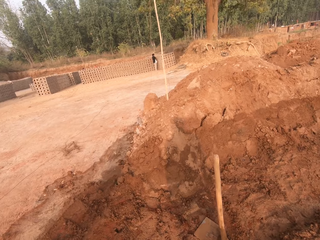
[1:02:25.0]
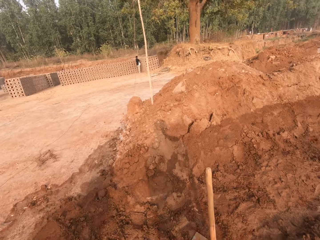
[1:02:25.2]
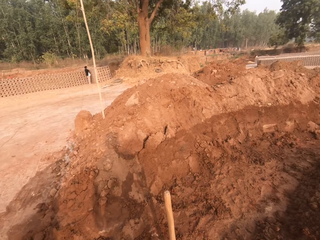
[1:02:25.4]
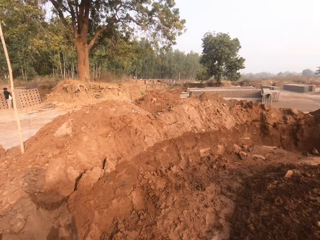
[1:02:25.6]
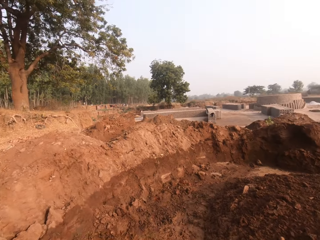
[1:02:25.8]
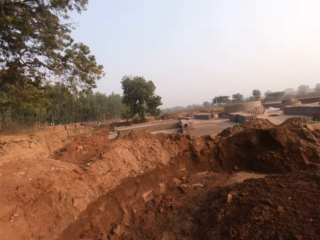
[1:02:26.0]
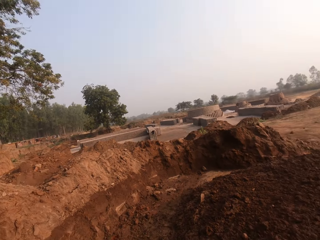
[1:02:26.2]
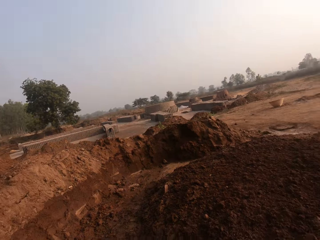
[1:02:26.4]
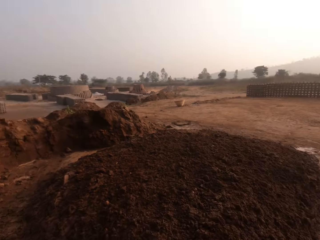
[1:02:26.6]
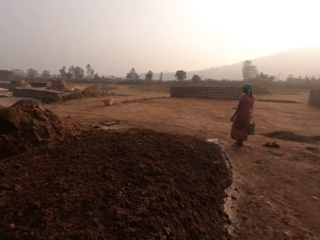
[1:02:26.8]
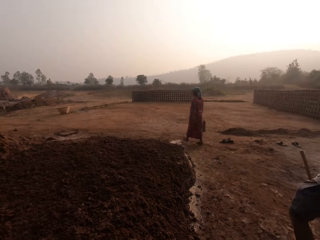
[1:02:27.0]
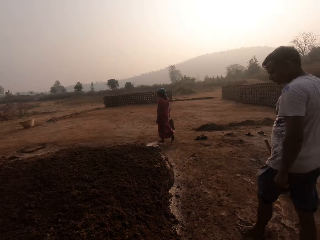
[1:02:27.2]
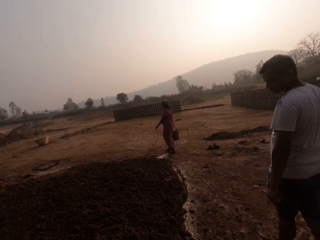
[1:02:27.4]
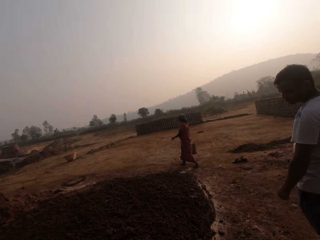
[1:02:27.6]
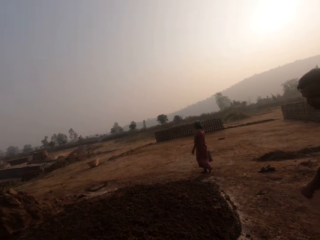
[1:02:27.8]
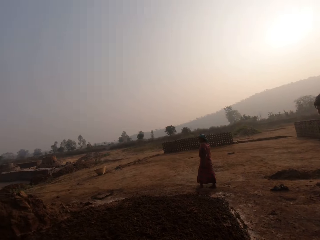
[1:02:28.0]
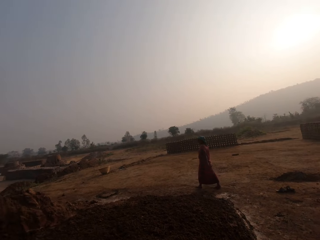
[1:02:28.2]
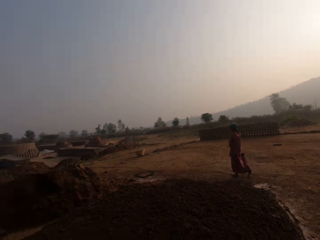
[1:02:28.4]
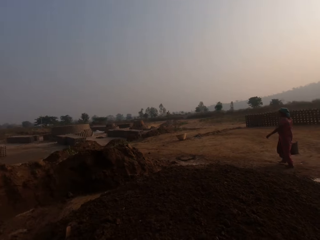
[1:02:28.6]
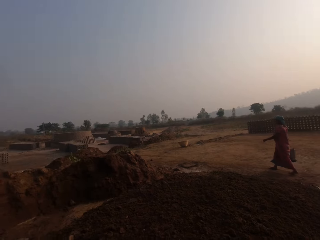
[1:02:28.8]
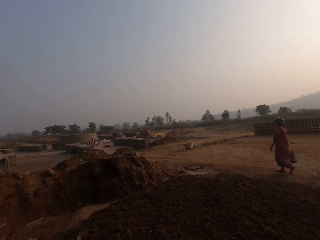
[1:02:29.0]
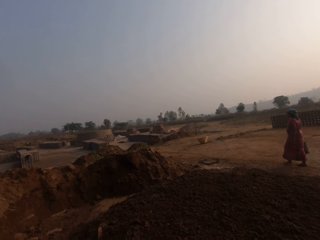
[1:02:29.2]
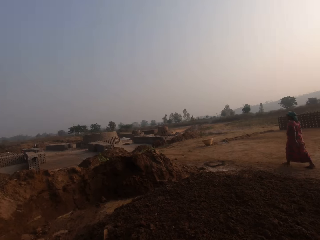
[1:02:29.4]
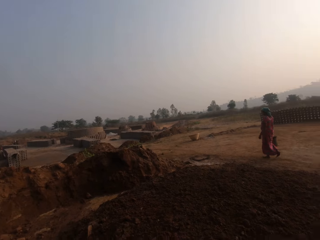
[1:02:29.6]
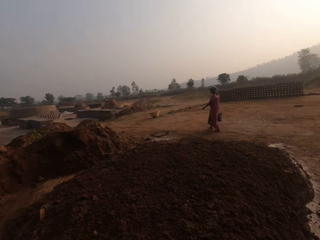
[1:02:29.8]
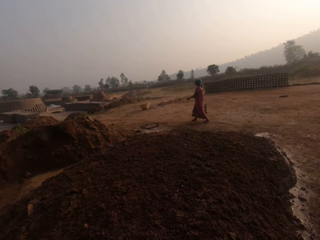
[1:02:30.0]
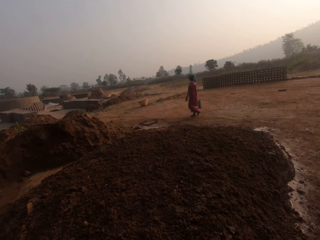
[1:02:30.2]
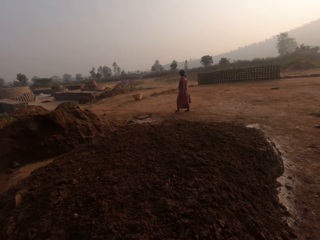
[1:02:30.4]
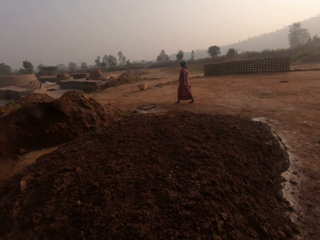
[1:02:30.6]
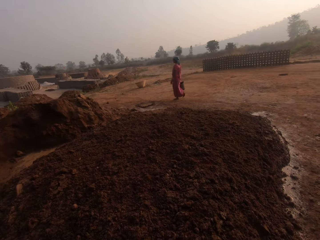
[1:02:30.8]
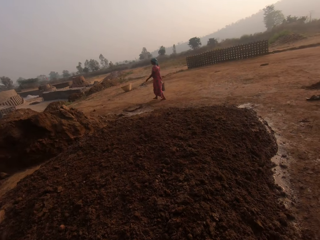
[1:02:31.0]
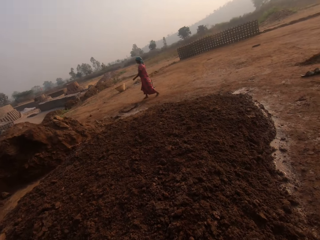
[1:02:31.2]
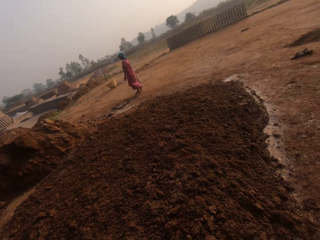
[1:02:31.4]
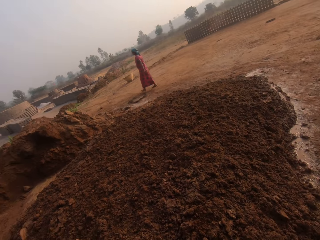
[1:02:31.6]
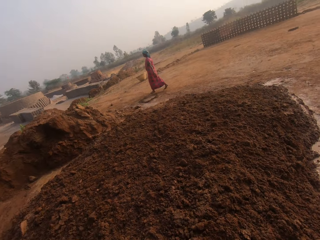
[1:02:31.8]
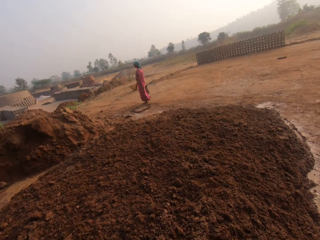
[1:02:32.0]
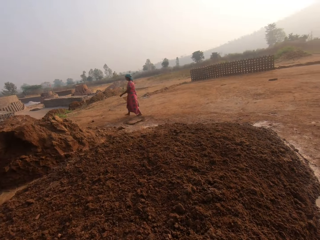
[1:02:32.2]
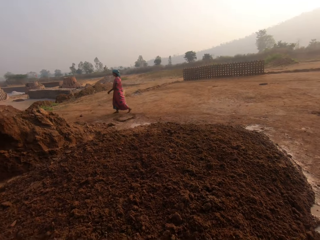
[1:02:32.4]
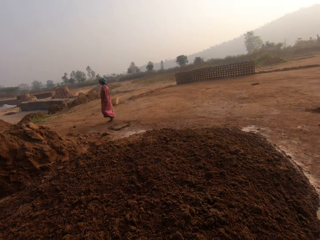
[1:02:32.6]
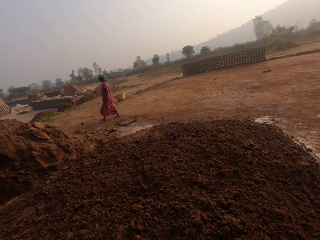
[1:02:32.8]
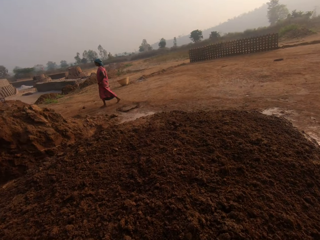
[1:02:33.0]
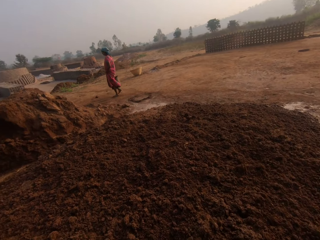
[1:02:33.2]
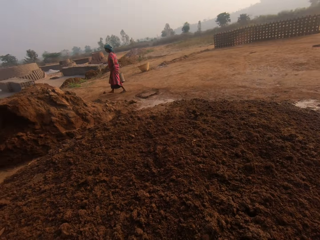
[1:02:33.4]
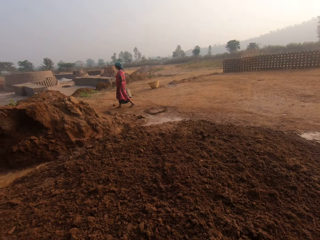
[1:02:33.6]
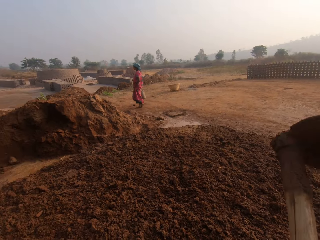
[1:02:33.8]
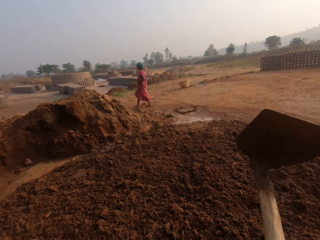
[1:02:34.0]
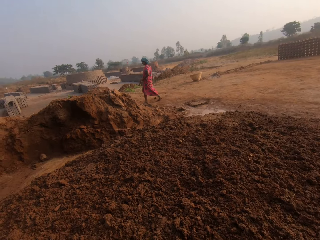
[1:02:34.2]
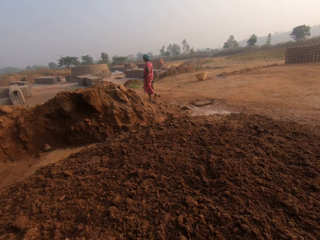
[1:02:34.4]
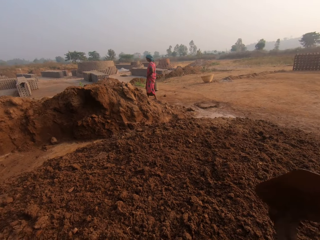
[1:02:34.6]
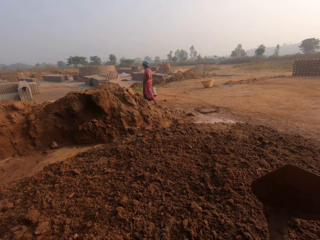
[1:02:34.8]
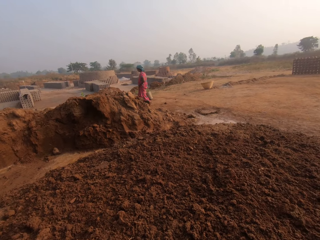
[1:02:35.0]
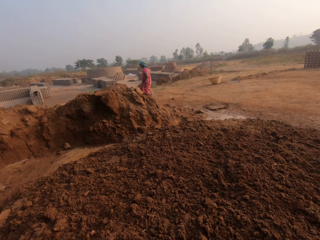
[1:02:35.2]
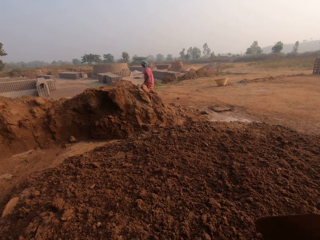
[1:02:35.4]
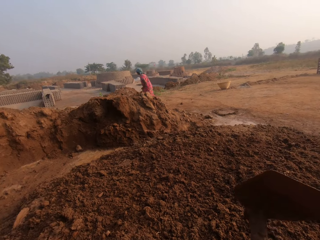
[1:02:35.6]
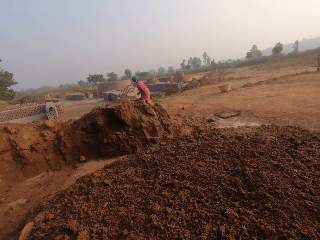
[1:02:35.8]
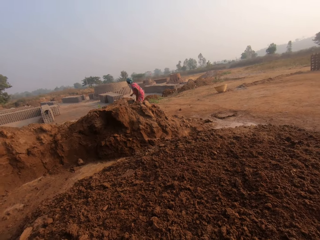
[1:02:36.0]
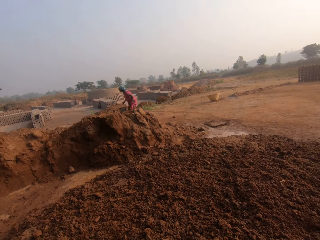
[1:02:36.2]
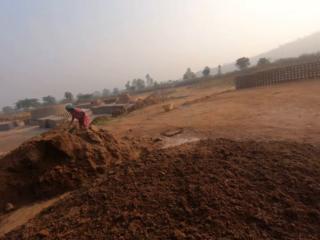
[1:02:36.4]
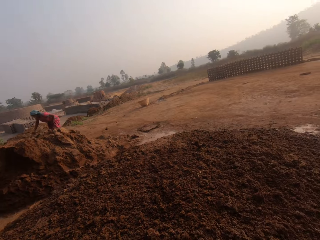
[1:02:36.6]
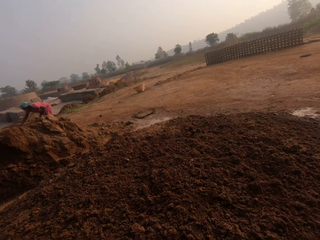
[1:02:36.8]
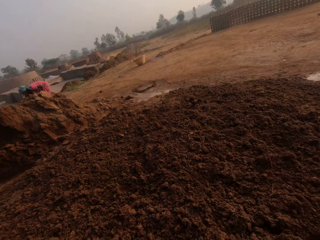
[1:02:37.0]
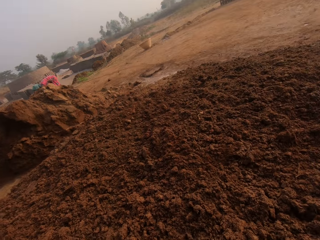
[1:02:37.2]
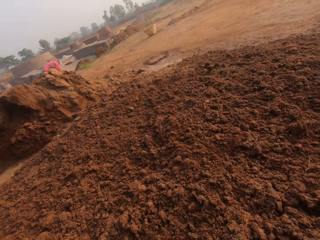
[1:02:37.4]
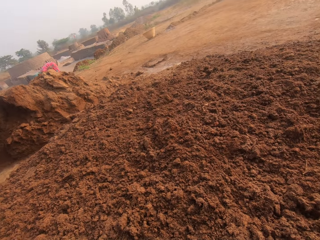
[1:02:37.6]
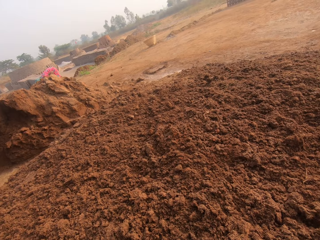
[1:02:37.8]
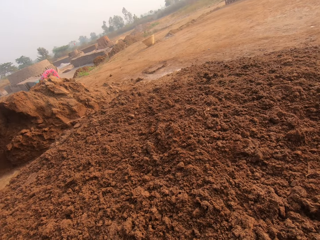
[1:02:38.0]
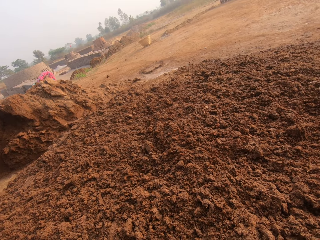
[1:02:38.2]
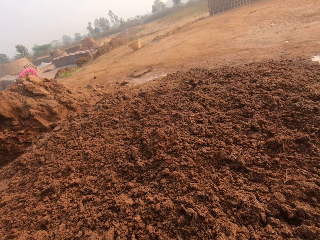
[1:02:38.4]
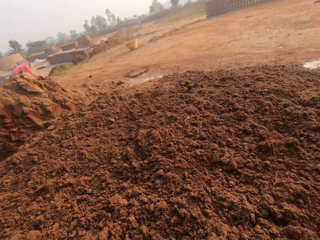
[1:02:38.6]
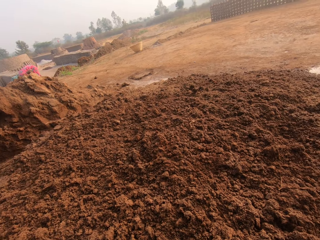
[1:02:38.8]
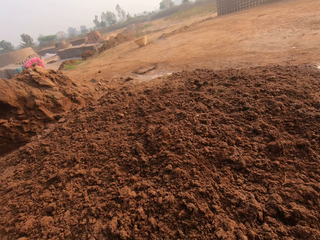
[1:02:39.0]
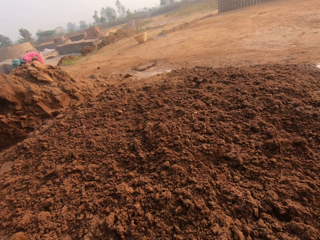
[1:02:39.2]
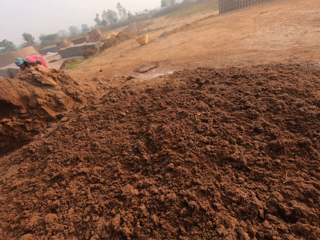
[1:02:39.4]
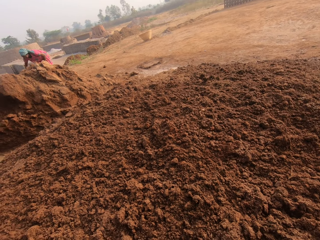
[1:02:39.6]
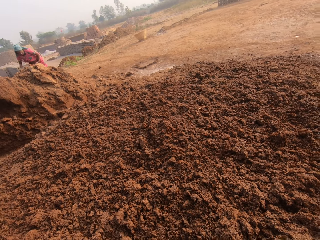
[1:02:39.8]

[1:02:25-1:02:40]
A man walks around in the field. The camera wearer walks around in the field. A woman walks towards a puddle of water with a bucket in her right hand. The camera wearer places a gardening hoe on a heap of soil. He hits a lump of clay with the hoe in his hands. He levels soil with the gardening hoe. The woman takes water from the puddle of water with the bucket in her right hand. The camera wearer moves around in the field.

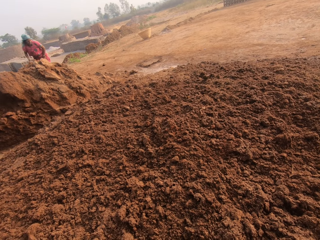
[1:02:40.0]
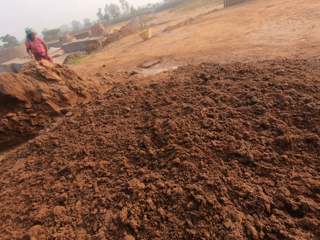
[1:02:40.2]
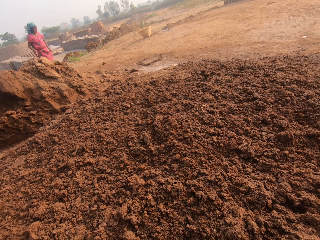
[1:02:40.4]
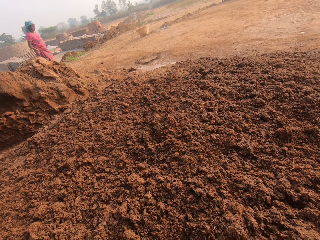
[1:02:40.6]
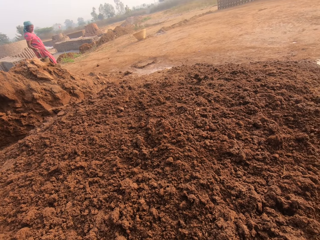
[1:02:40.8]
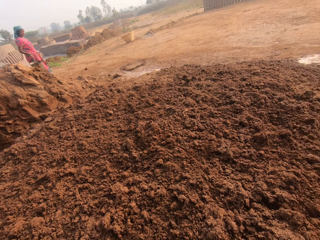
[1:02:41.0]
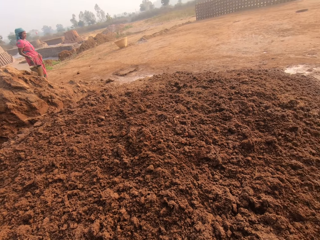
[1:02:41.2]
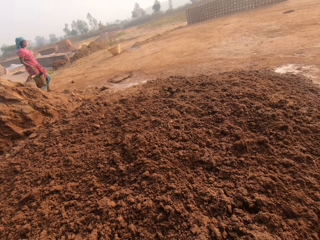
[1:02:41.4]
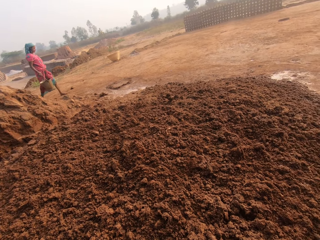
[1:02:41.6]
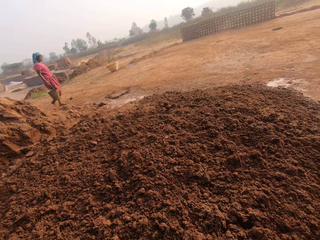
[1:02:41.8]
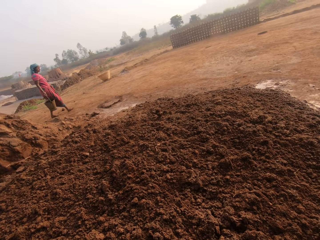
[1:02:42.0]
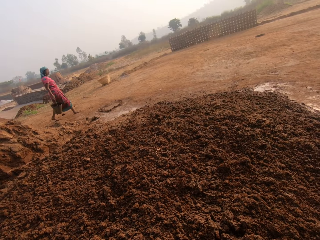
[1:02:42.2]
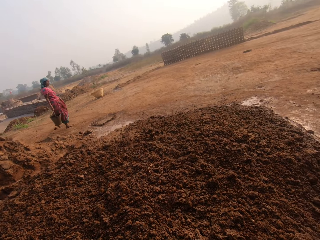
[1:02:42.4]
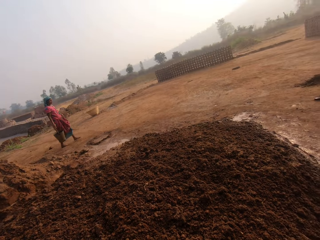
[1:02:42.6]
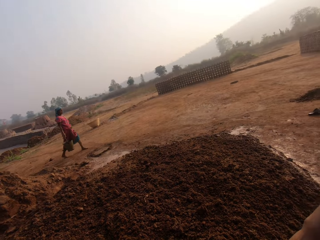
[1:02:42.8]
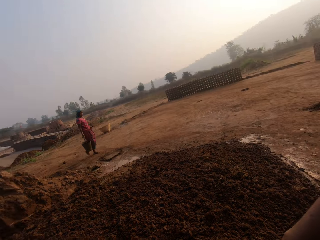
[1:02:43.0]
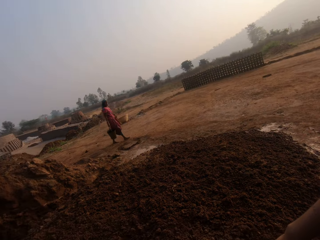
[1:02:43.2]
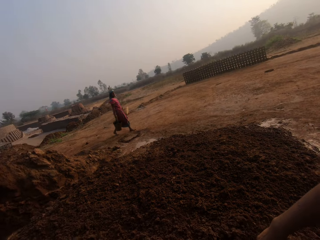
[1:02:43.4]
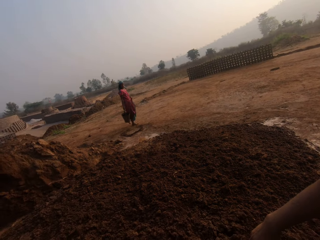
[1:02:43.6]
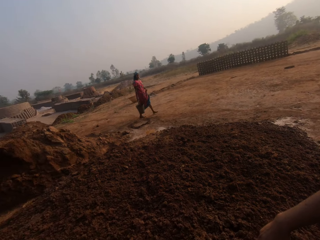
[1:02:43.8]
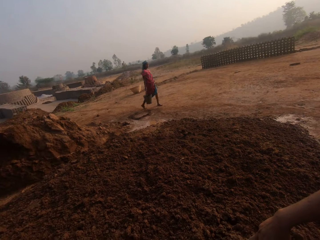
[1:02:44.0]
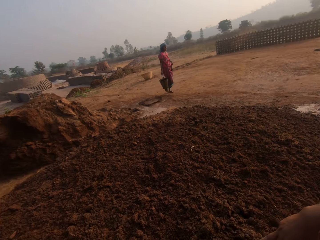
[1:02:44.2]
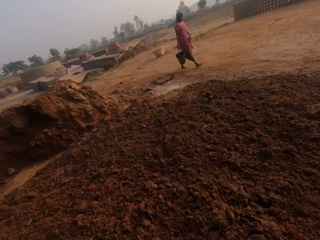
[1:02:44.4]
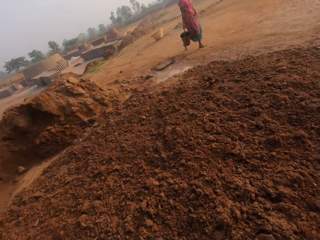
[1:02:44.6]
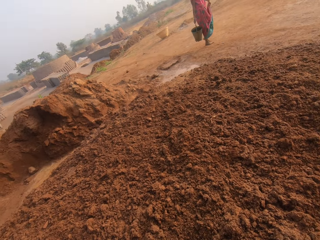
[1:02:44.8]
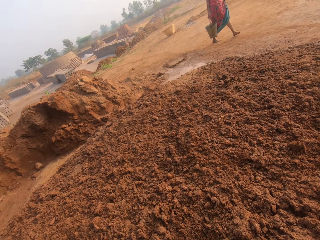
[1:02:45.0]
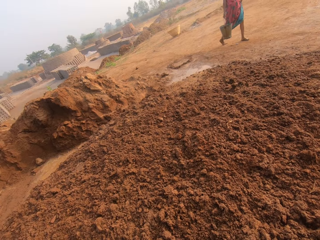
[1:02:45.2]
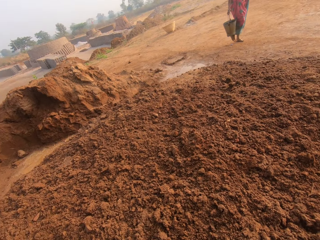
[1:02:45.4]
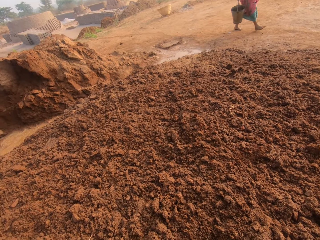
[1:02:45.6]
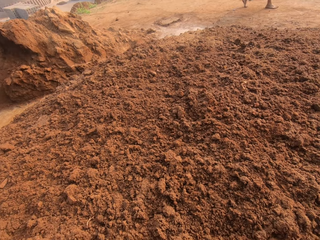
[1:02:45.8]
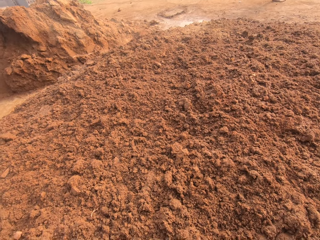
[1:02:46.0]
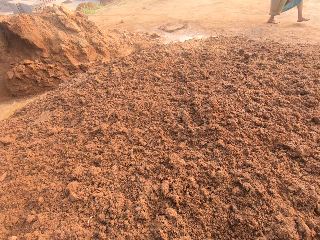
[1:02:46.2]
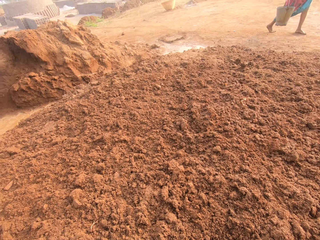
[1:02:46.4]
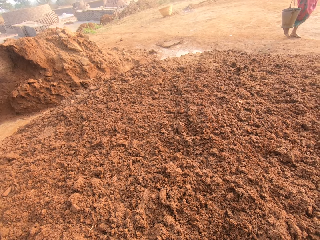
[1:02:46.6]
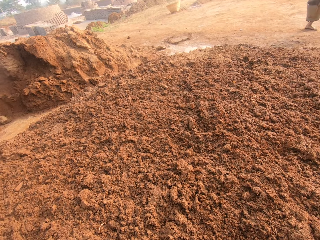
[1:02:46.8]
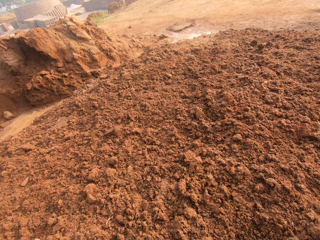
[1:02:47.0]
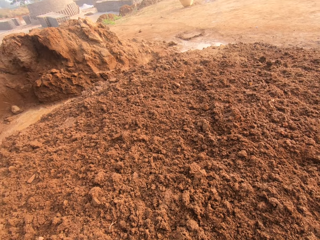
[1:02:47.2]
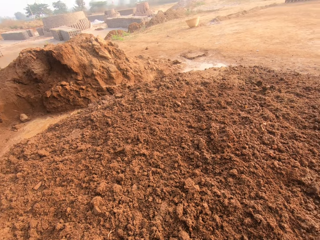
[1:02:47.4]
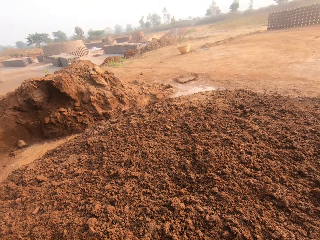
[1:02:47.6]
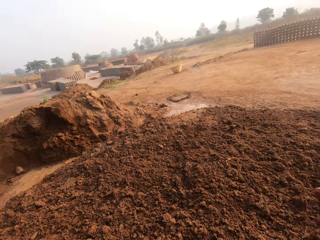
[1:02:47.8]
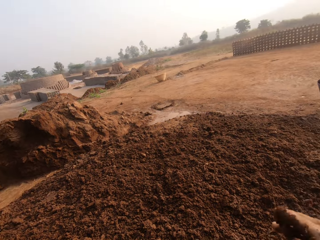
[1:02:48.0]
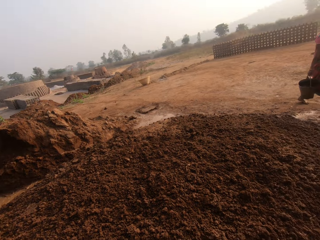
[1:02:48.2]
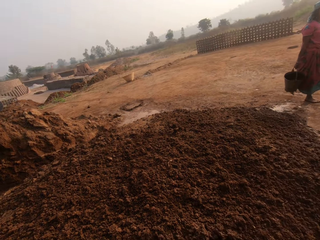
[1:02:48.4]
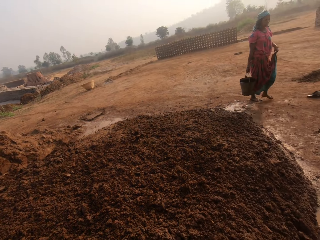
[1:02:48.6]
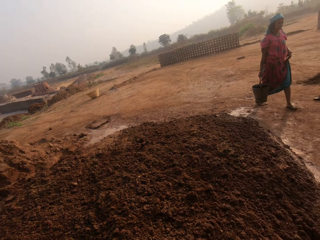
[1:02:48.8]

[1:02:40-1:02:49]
The camera wearer interacts with a man. They stand in the field and look around in the field. A woman walks towards the camera wearer.
